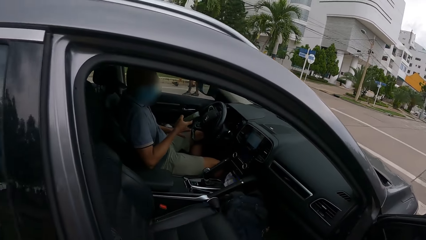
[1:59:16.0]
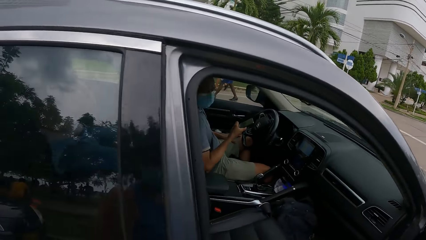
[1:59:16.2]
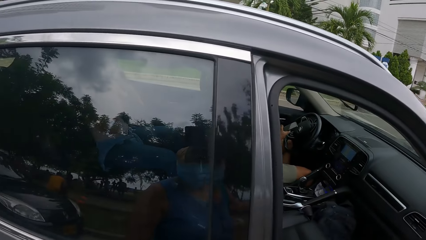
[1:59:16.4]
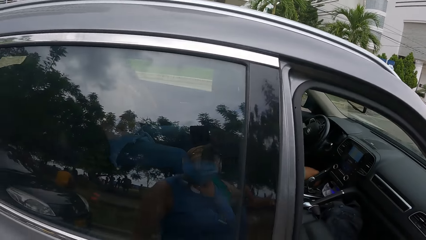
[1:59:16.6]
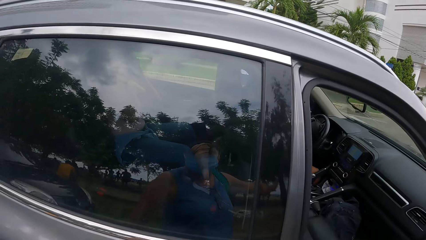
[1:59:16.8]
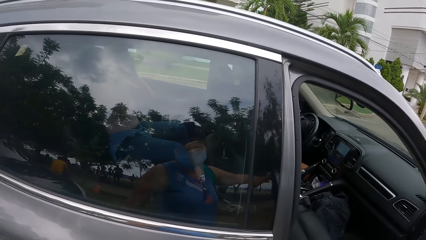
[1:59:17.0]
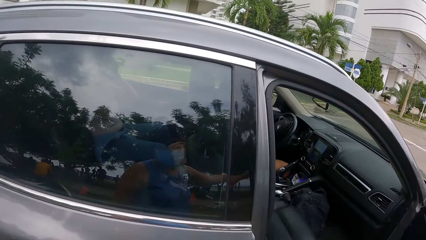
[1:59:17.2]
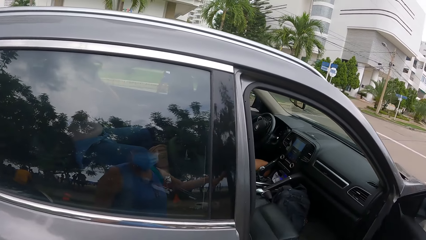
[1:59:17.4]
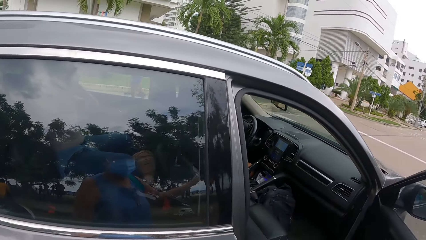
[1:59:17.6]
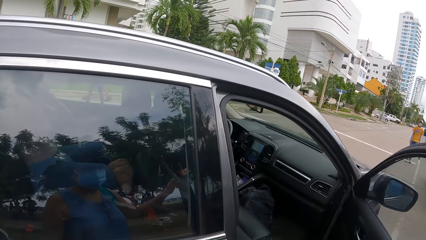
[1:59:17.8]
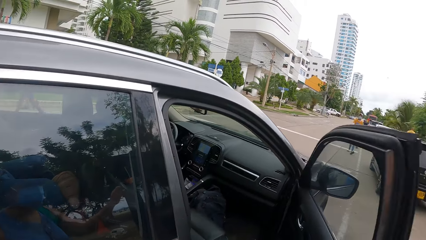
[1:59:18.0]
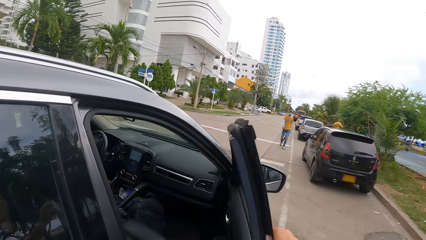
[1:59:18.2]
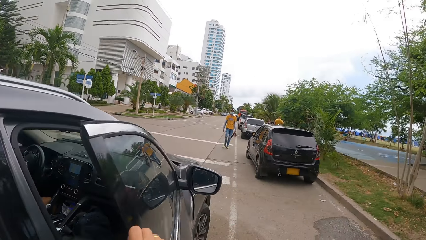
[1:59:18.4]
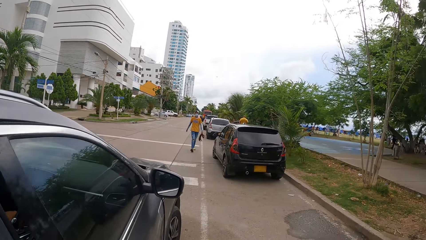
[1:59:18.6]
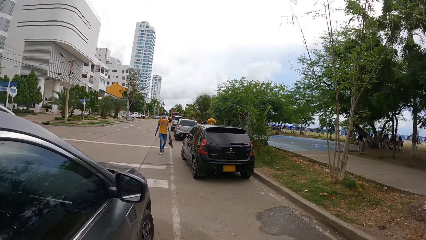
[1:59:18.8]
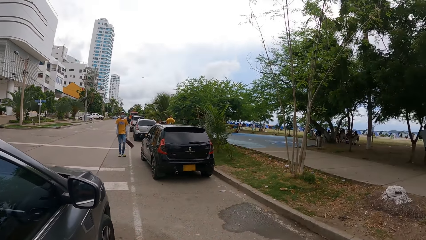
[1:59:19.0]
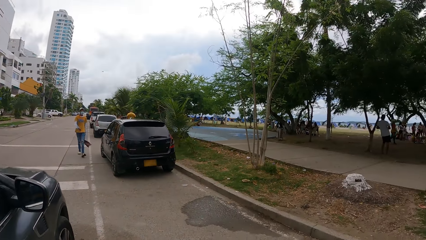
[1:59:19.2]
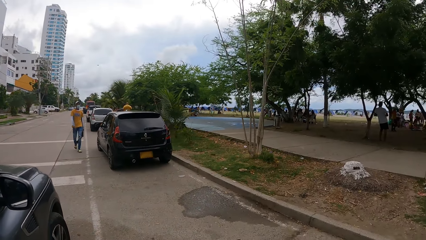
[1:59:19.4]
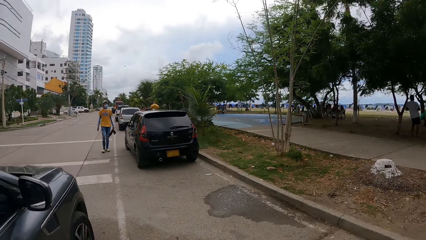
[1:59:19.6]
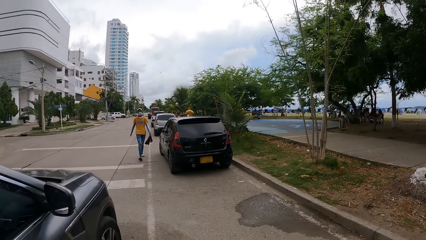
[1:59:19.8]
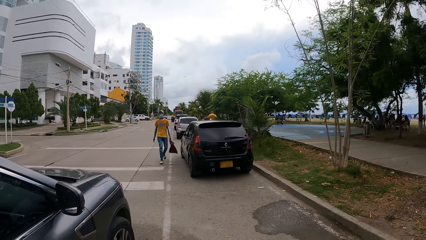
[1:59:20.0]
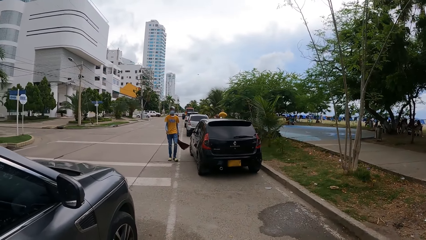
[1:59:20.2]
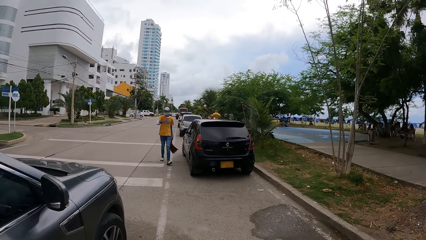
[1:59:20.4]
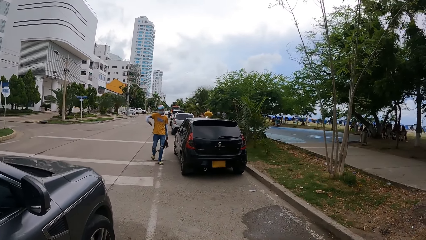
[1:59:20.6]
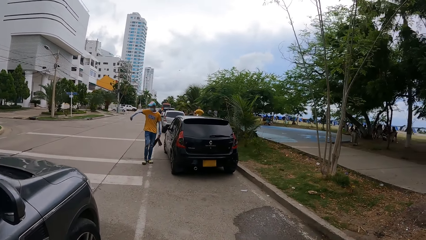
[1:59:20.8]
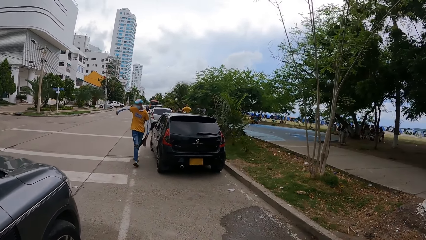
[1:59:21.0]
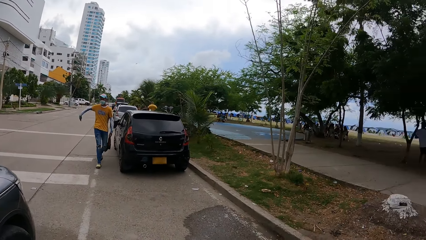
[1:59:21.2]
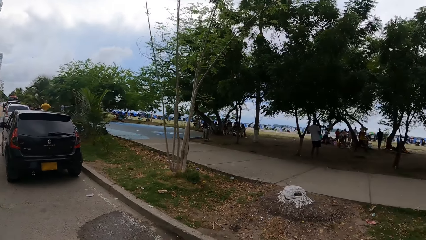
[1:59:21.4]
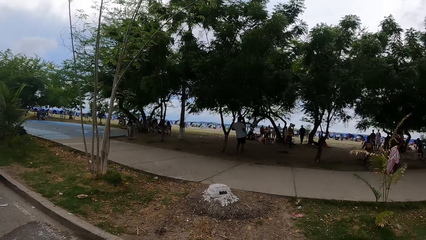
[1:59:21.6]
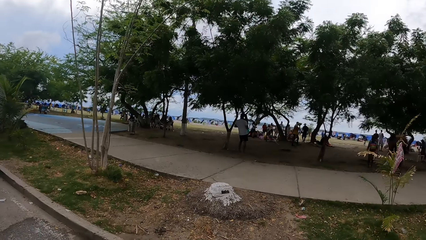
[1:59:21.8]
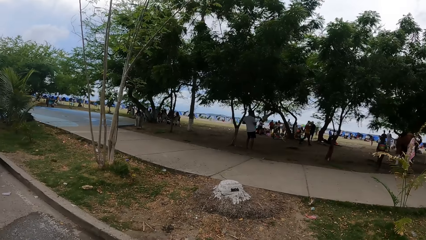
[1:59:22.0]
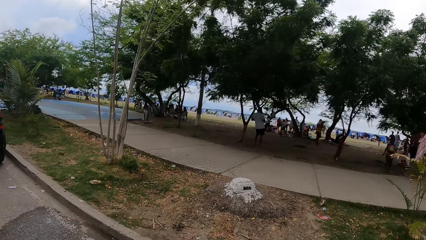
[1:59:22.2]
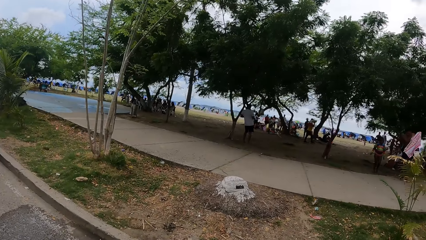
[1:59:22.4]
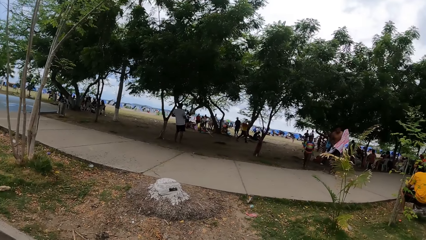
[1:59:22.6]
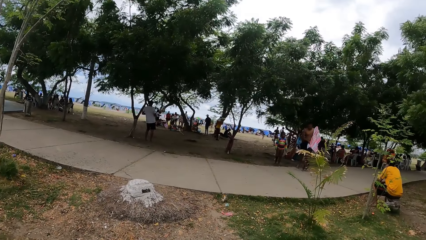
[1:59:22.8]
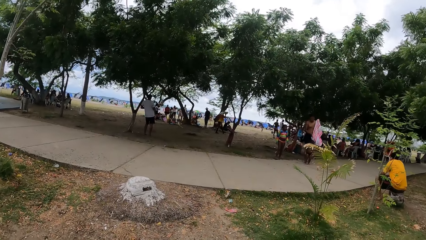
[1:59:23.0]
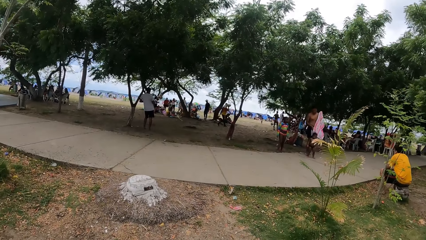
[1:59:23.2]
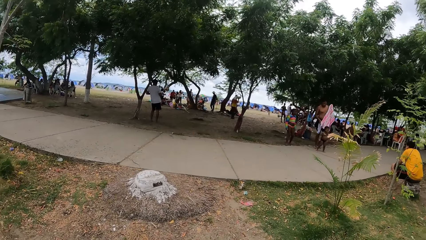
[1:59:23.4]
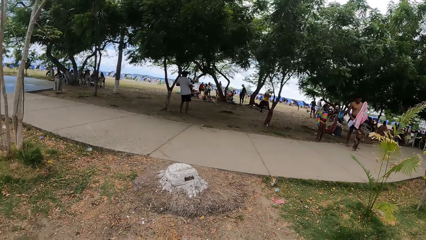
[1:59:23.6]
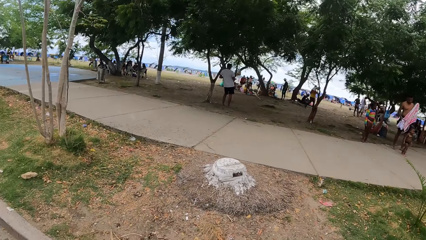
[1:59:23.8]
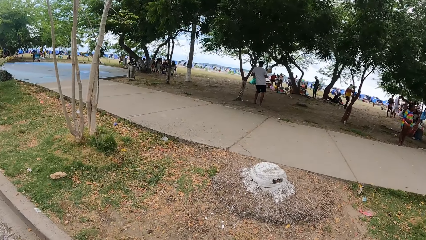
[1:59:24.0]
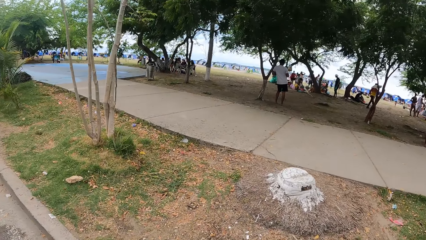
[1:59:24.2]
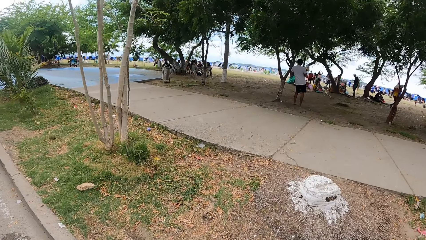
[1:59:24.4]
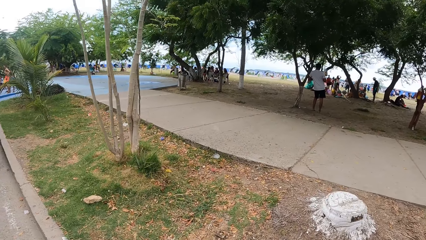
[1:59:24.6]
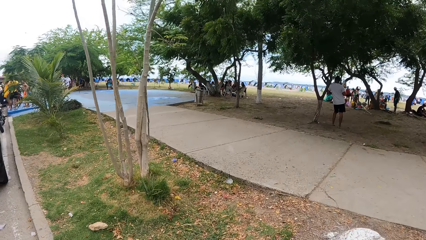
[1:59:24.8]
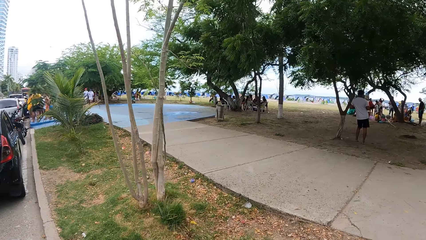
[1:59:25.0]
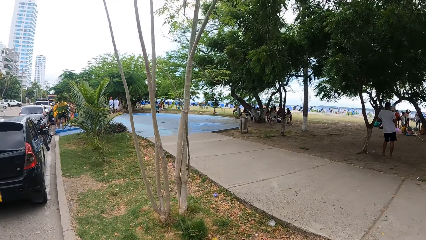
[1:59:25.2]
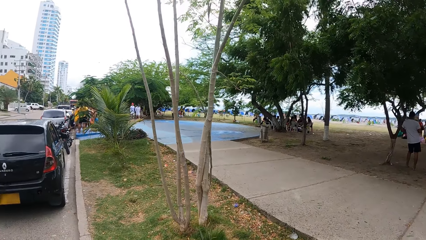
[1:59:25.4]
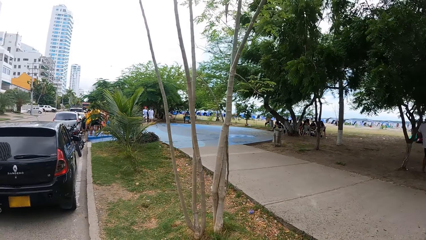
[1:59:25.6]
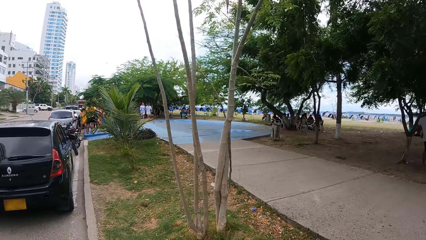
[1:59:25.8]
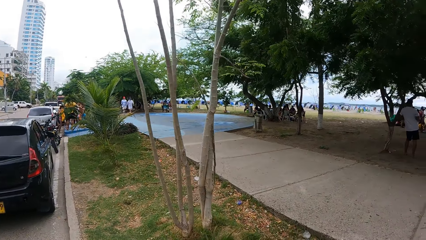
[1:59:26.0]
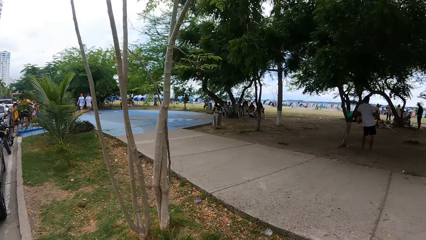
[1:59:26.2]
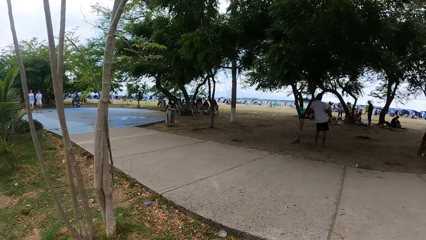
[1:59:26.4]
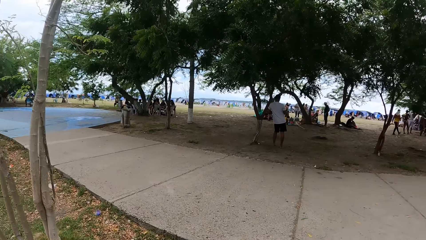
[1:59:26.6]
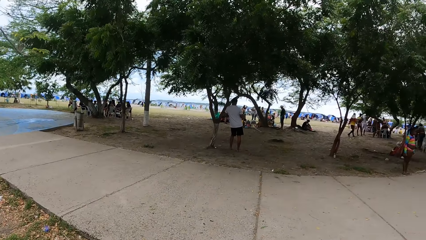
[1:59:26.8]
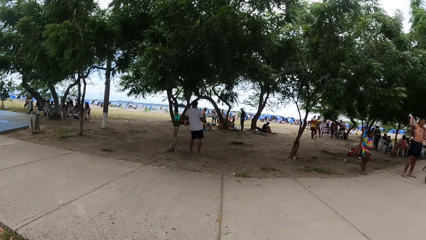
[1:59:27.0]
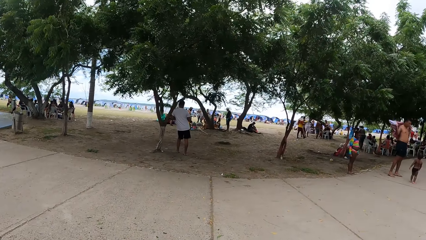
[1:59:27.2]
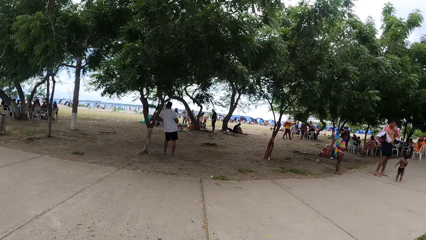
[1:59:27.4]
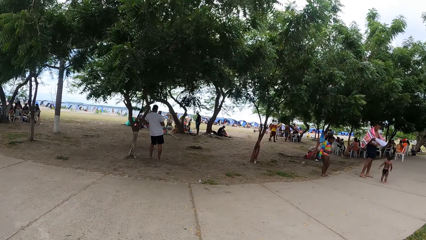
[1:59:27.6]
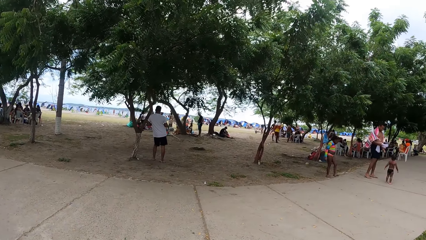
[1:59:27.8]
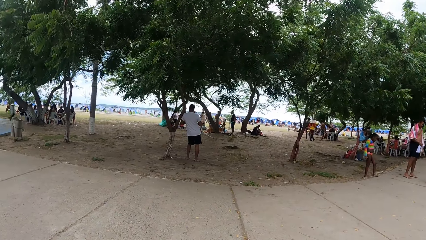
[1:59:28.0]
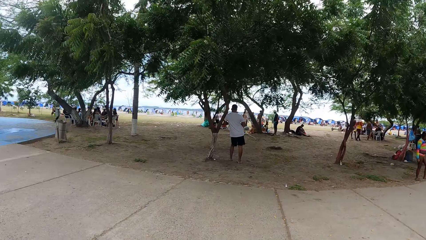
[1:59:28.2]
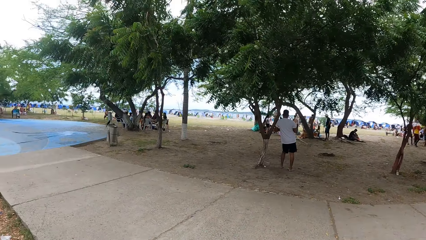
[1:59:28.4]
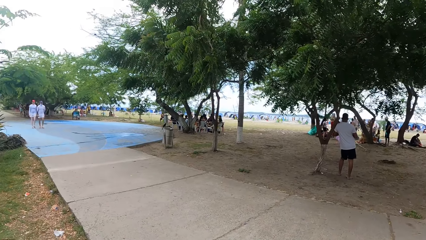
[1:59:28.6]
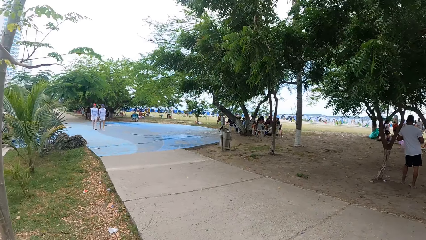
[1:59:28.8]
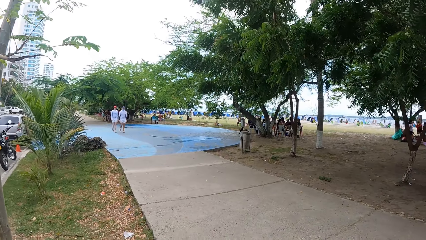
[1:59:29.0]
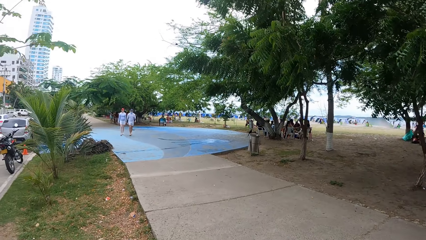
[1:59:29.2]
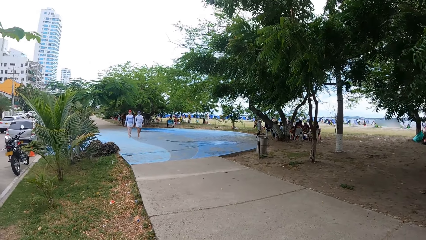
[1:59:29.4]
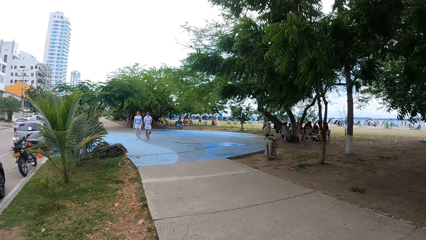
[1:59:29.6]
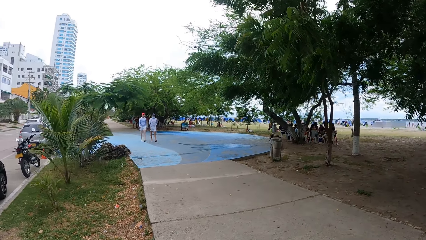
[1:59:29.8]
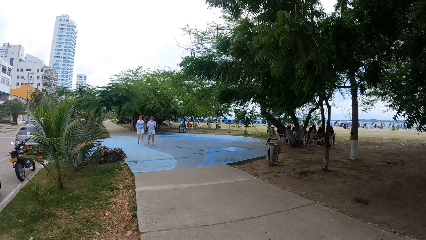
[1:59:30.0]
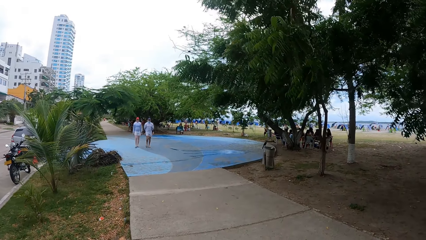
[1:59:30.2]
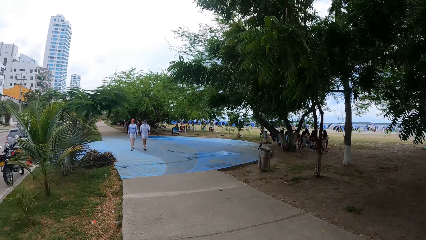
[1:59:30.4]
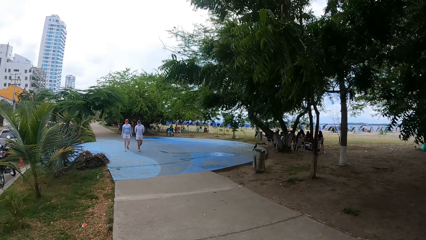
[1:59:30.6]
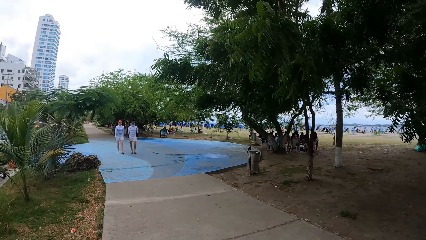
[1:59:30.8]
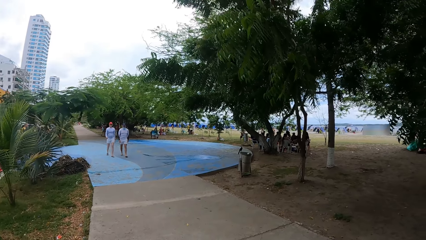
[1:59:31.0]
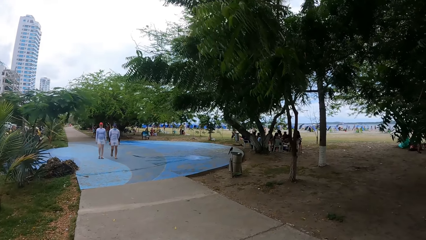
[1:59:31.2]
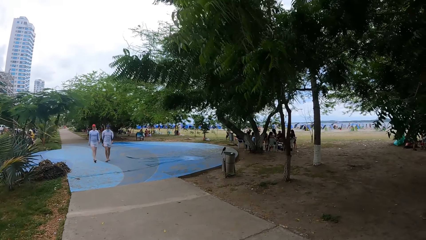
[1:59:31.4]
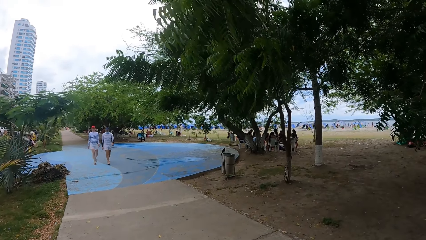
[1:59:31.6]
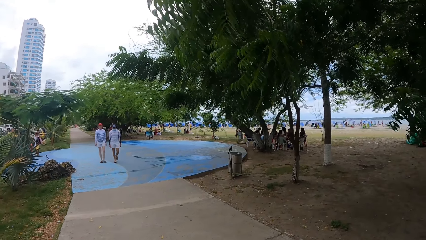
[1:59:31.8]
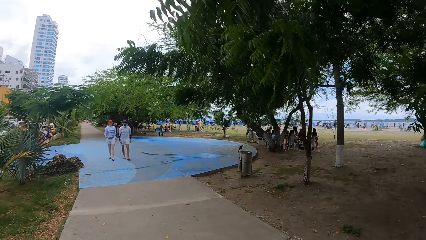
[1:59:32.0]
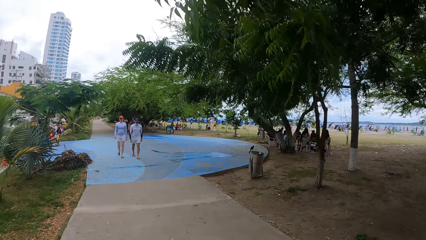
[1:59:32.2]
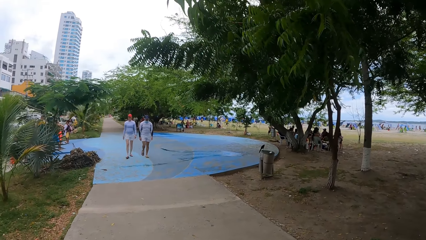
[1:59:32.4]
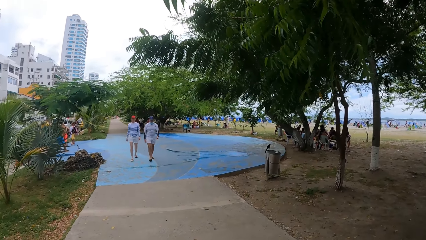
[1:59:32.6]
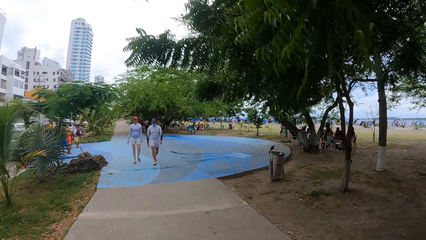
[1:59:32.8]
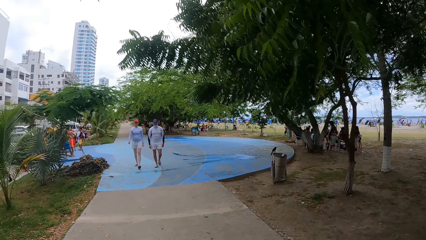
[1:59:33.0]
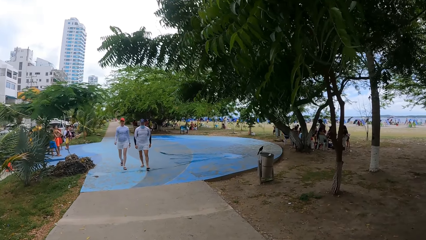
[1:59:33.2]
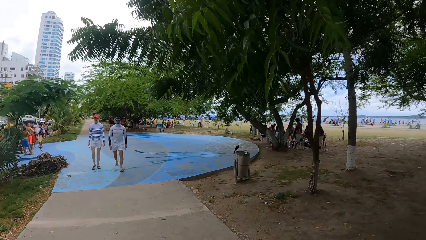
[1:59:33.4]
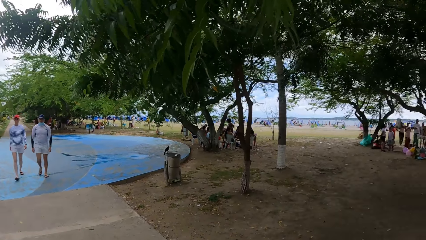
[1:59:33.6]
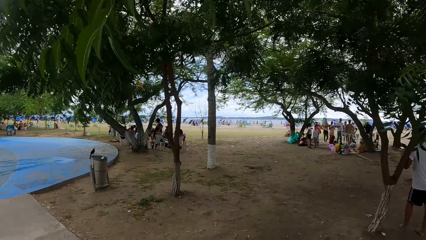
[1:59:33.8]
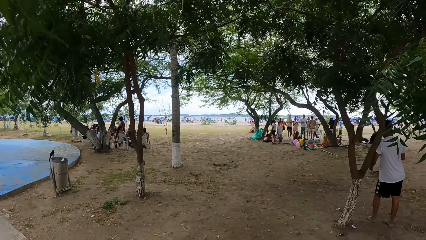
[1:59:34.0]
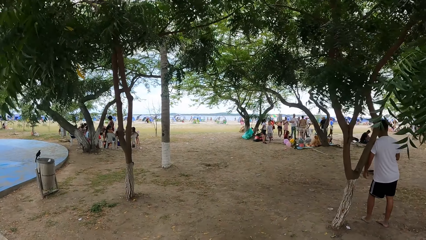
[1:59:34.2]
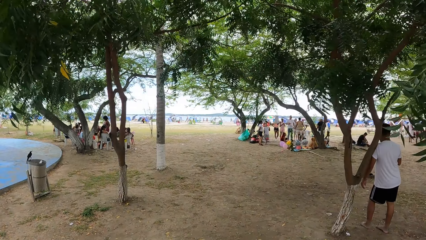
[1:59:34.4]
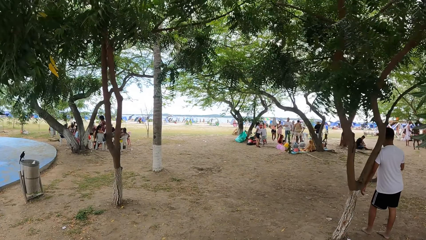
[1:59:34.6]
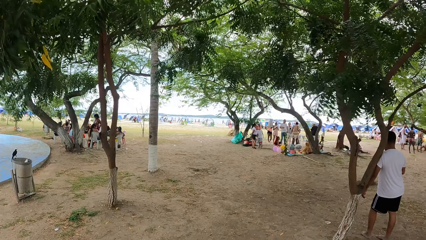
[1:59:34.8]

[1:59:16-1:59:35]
The camera wearer closes the car door. They look around the city. They walk toward the beach.
